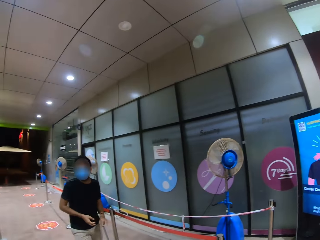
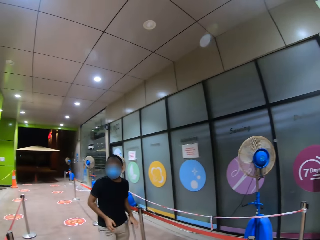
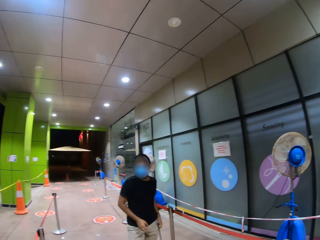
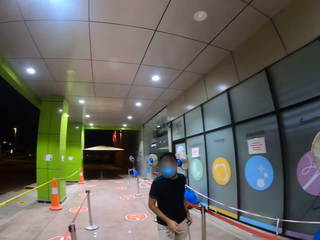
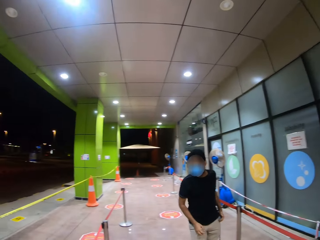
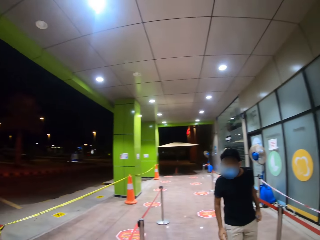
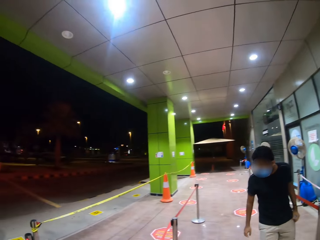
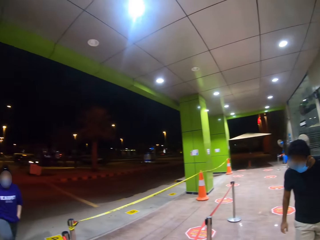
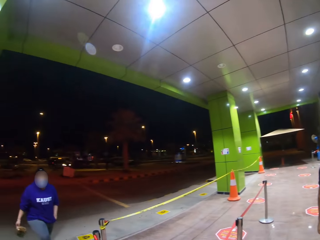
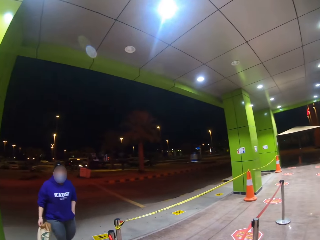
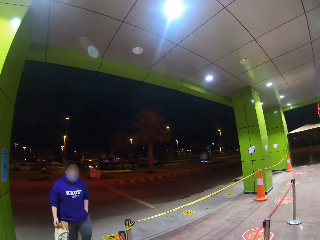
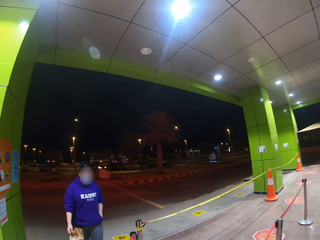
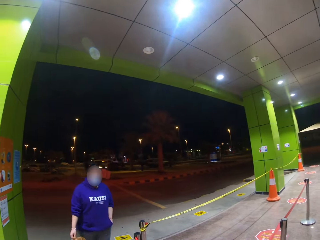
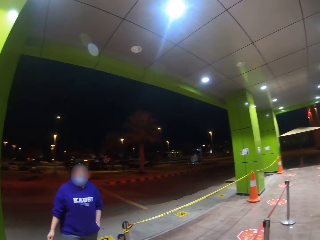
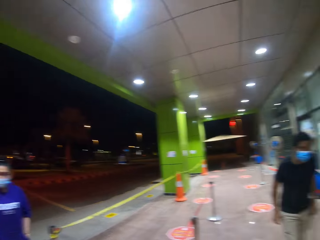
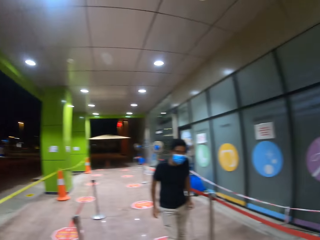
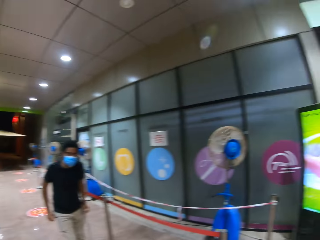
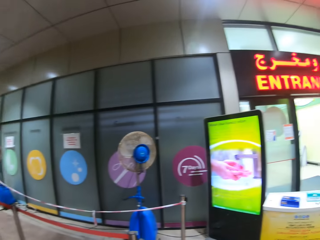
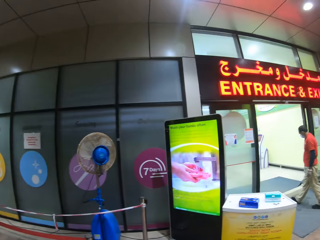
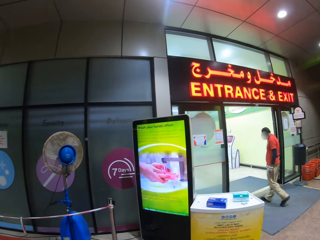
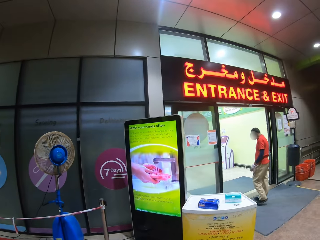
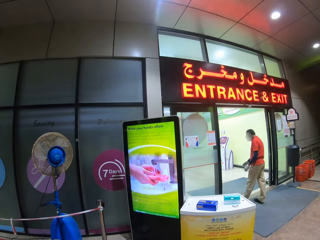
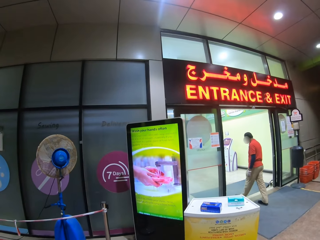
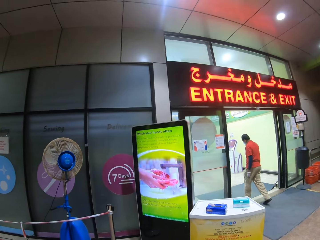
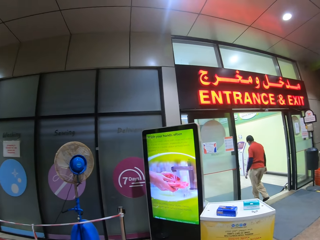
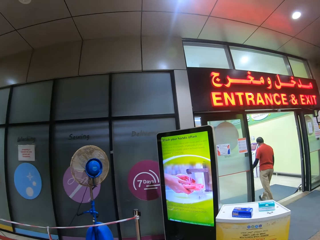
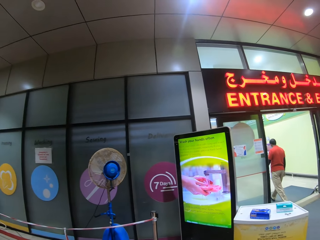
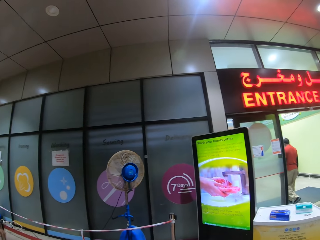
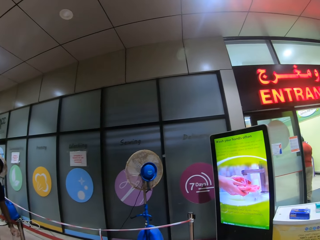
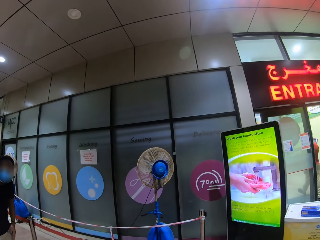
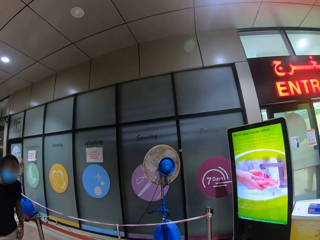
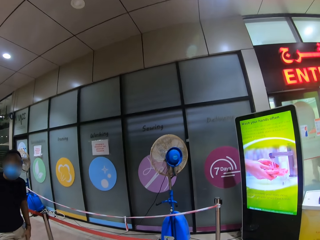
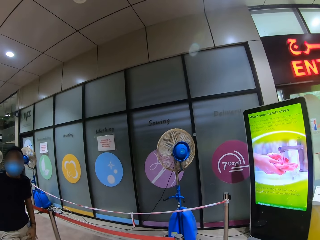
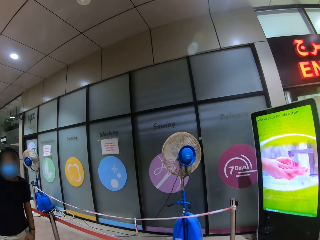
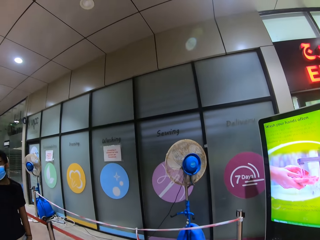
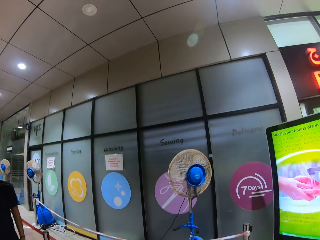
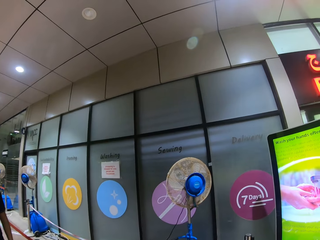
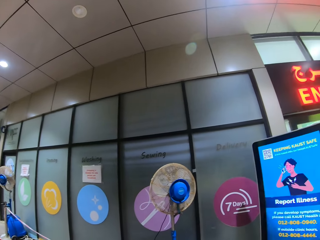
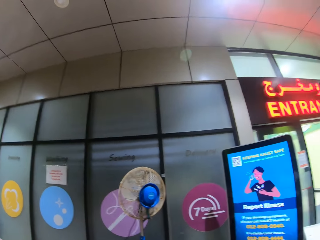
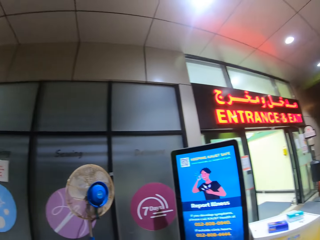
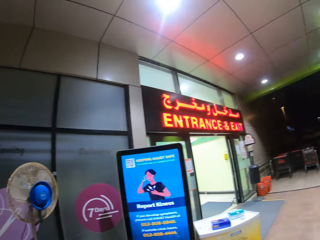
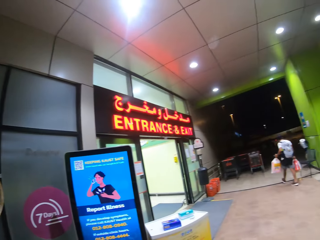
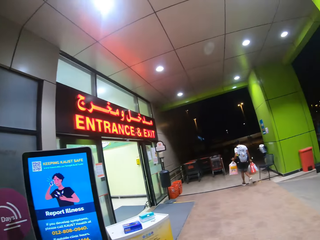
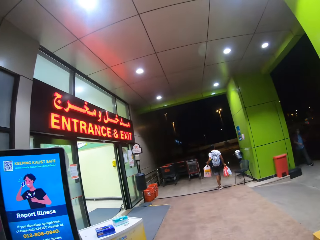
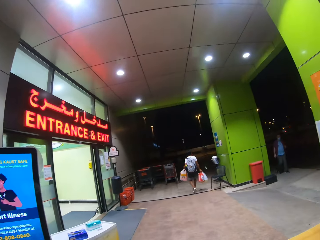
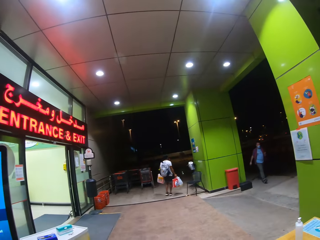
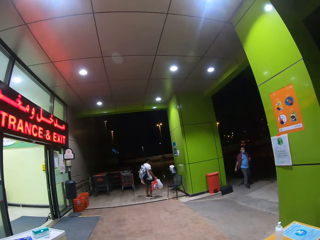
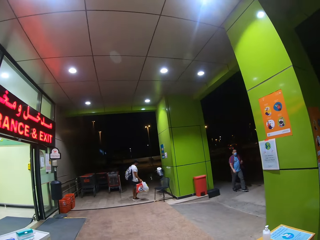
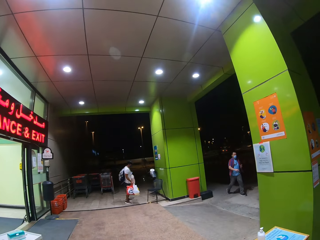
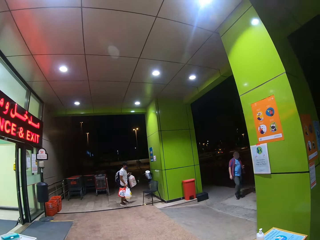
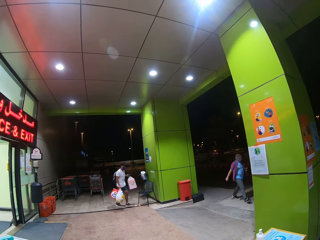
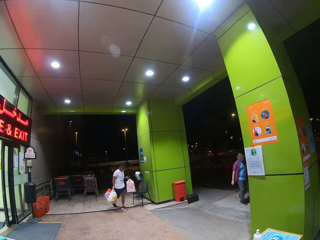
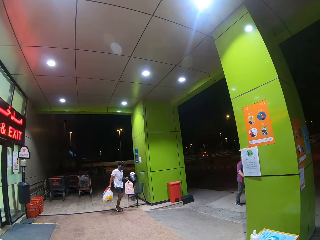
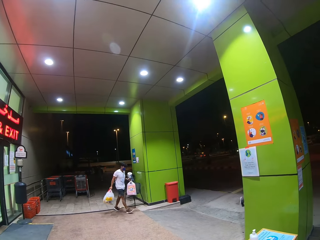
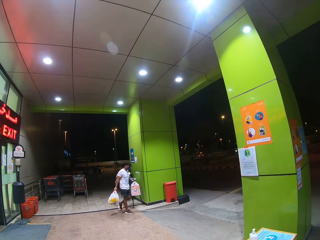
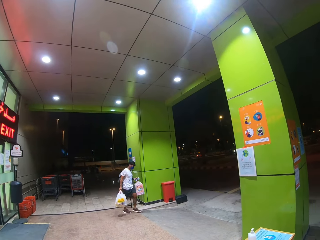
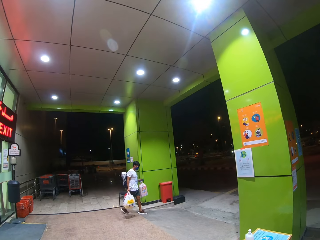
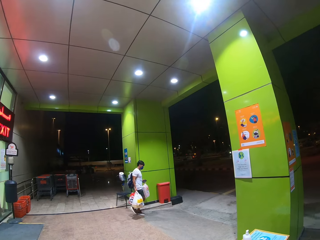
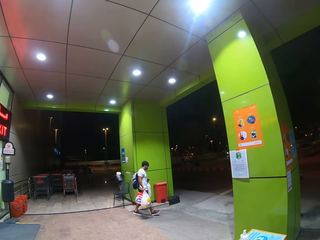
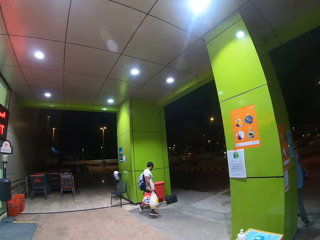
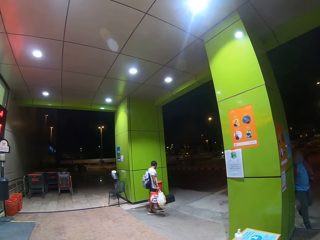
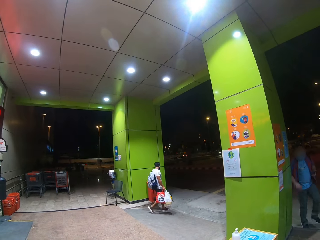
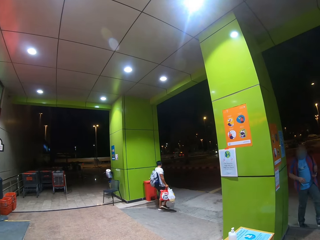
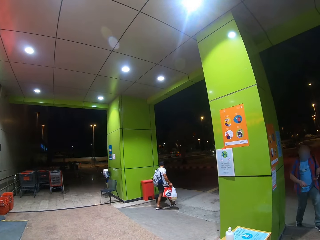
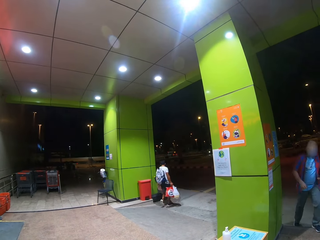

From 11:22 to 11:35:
A man puts a walking stick near his pocket. A woman puts a hand on her pocket. Another man enters the supermarket. A third man holds shopping bags with hands. A fourth man walks near the entrance.

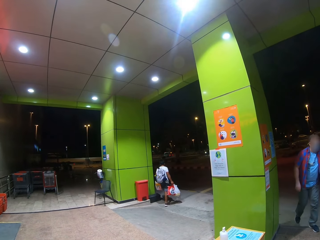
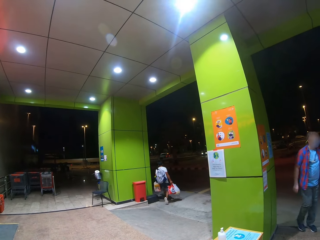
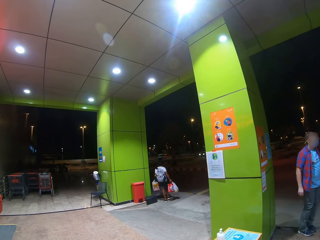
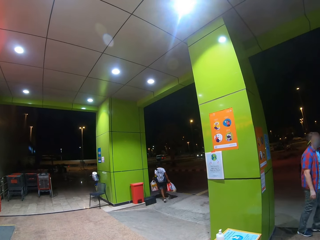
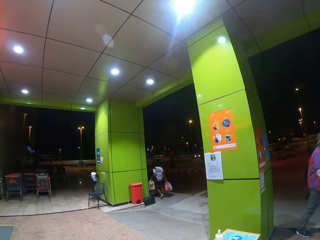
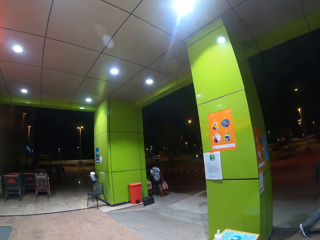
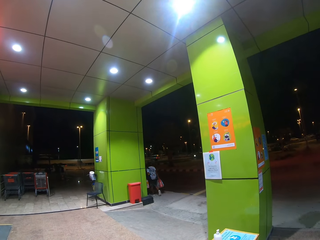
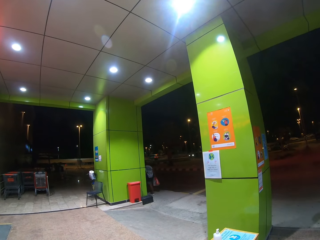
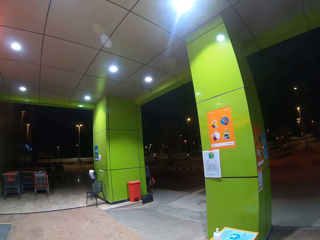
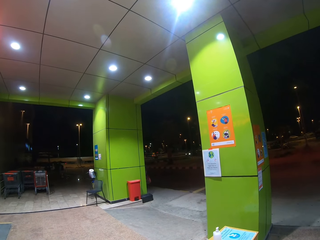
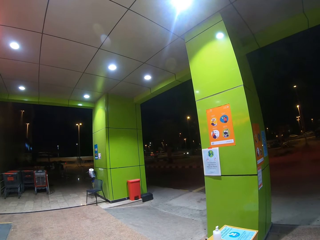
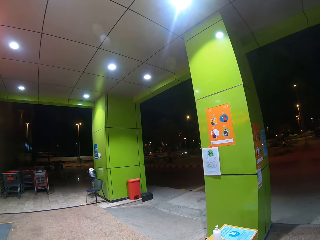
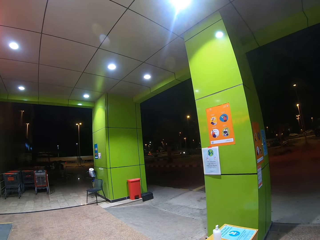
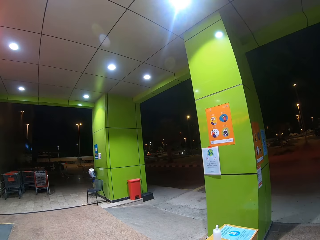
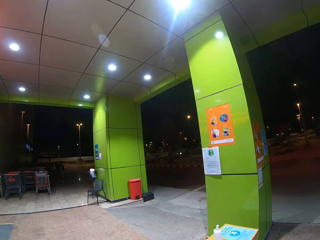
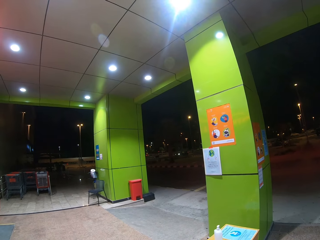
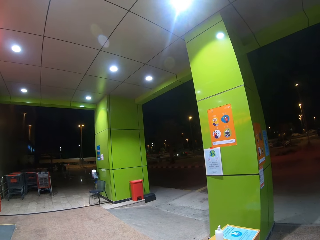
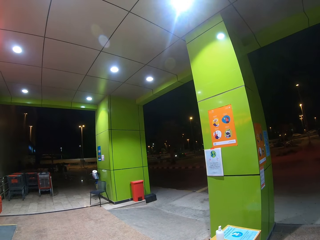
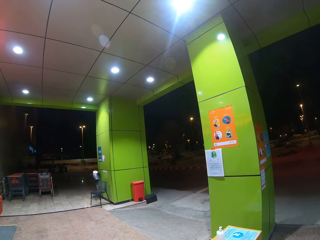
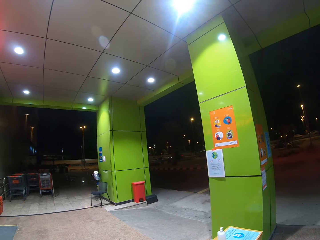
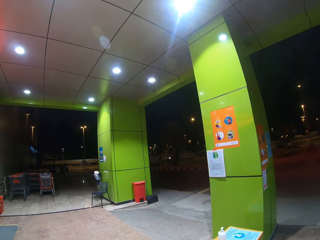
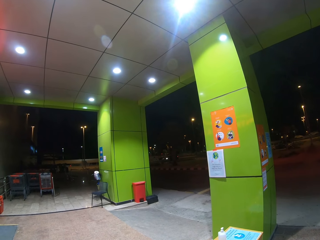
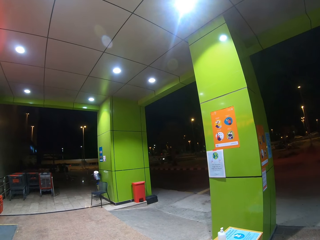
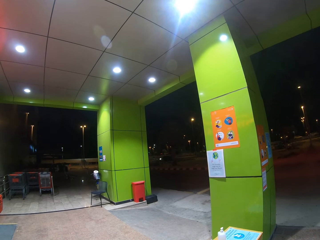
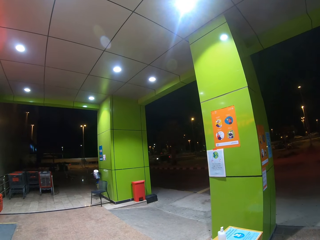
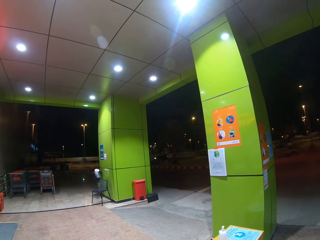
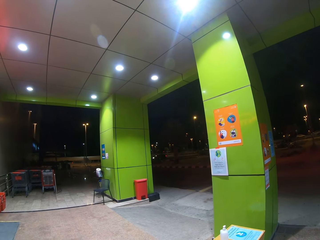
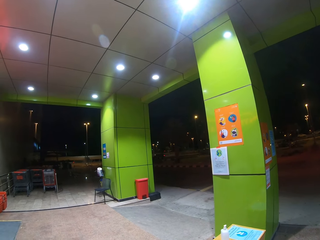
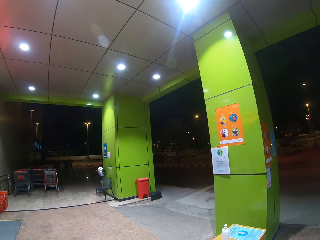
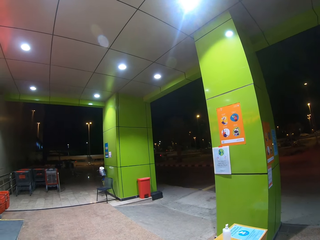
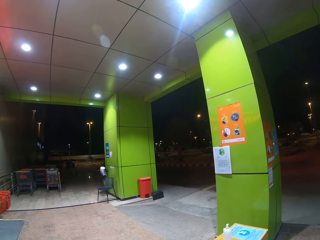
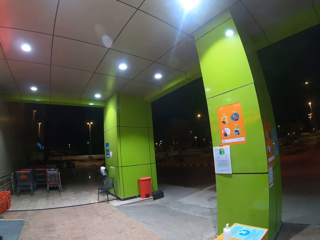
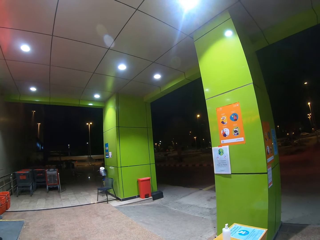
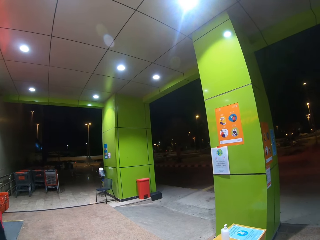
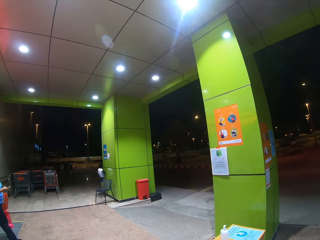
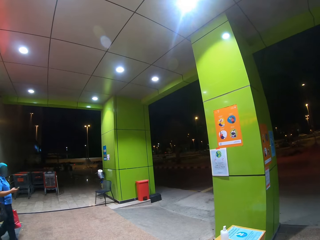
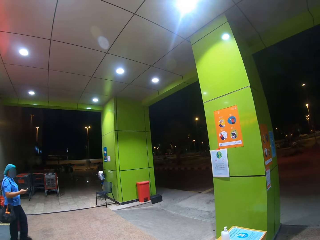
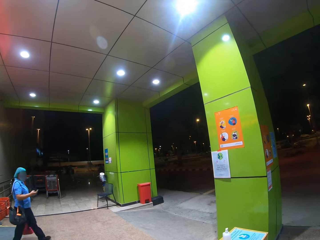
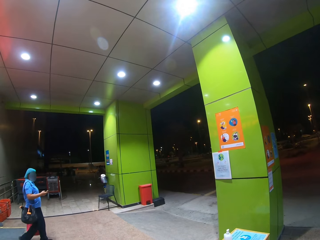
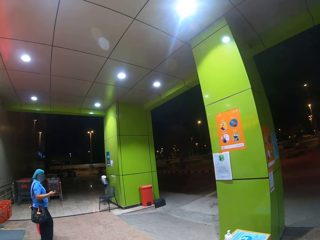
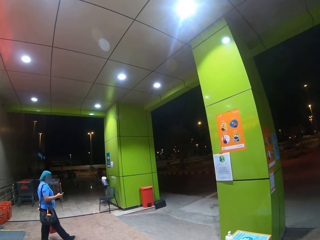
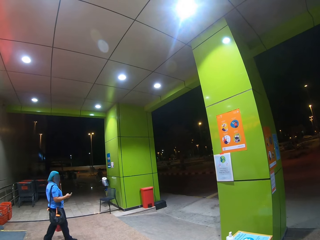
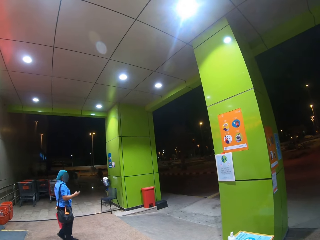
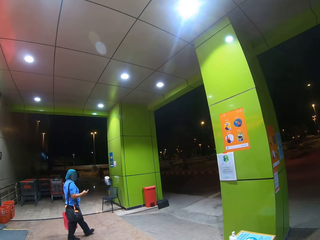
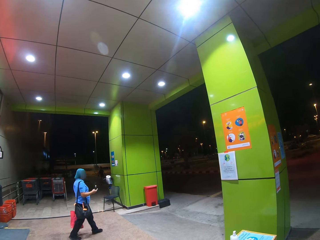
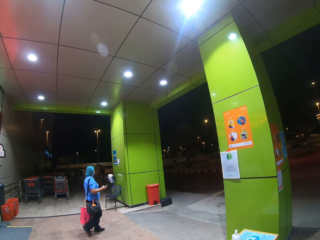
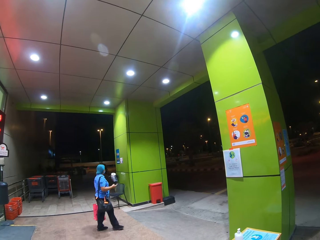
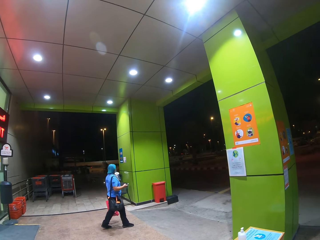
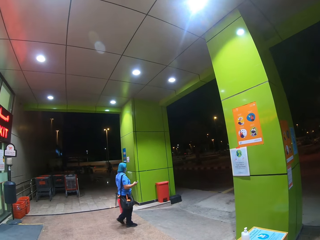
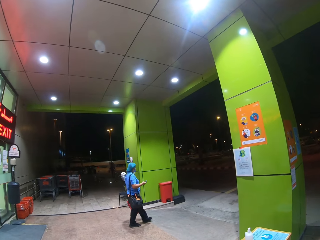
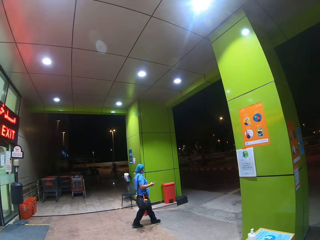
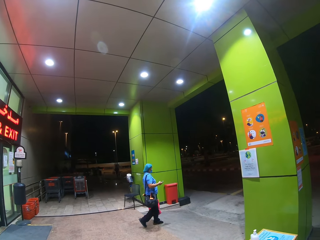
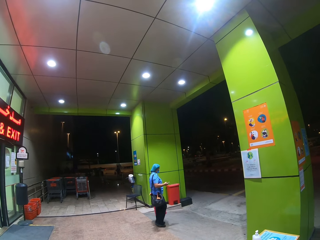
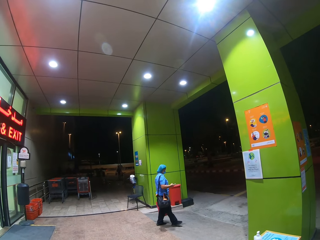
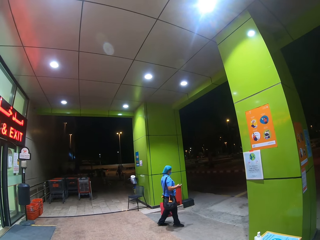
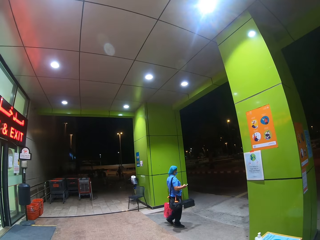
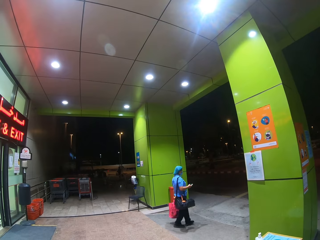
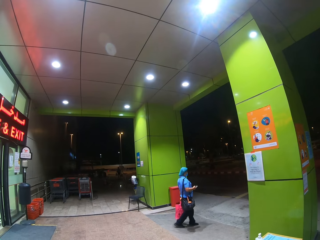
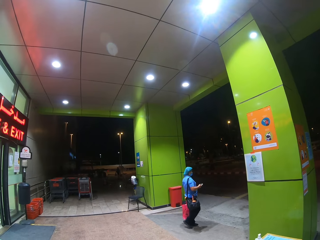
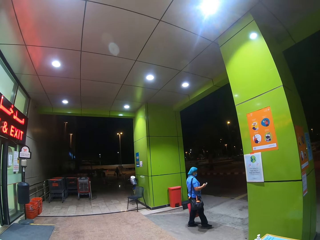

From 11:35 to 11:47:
The camera wearer stares at cars on the road. A woman operates a phone.
